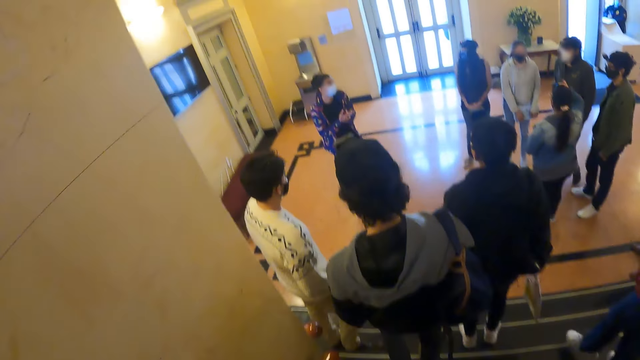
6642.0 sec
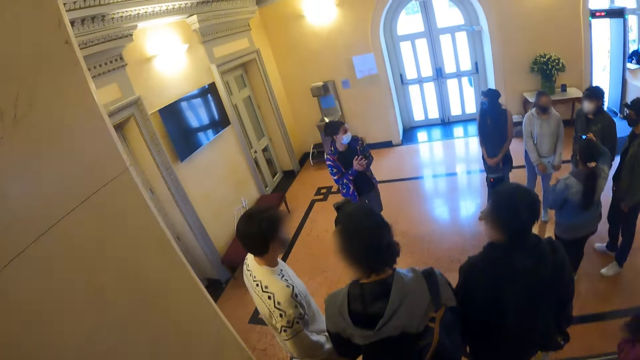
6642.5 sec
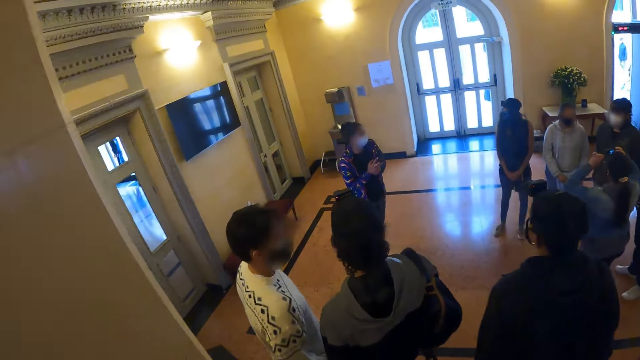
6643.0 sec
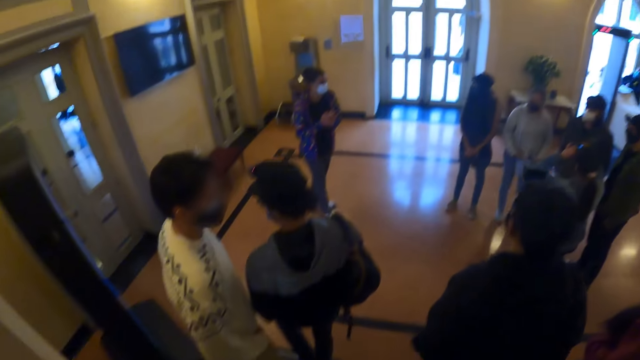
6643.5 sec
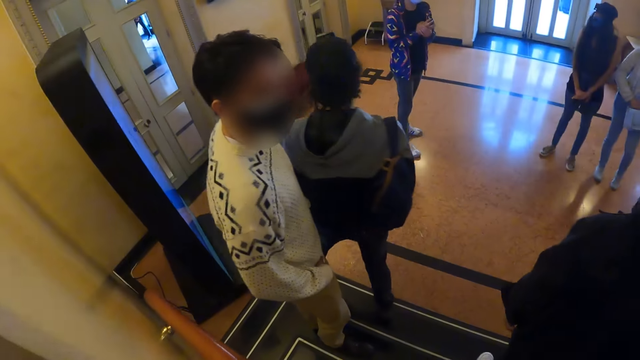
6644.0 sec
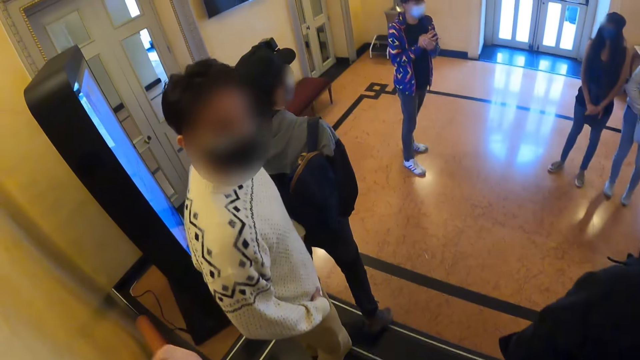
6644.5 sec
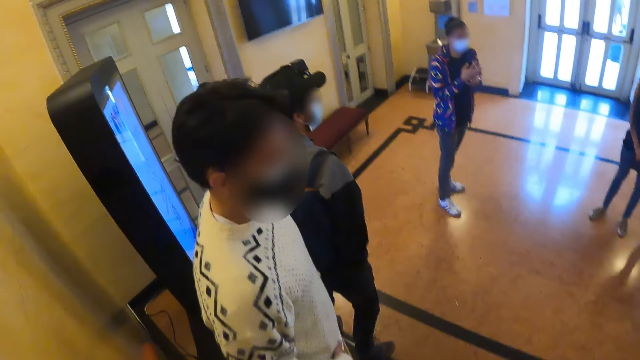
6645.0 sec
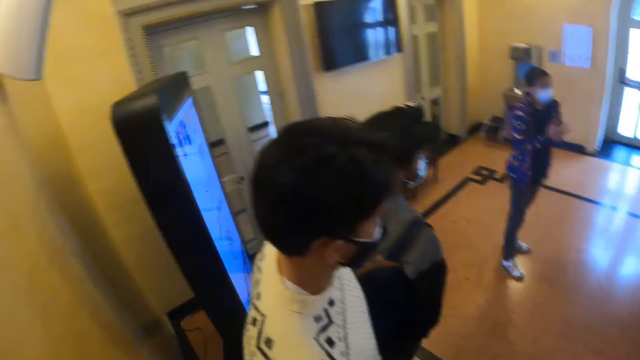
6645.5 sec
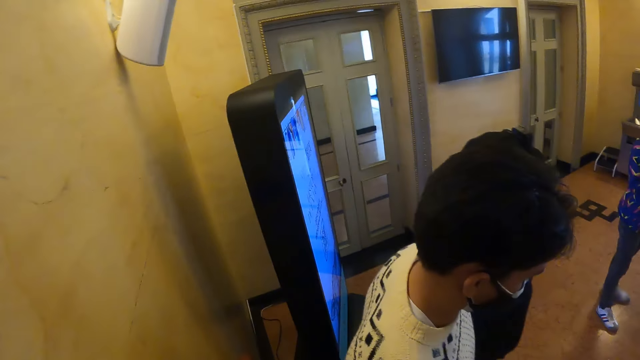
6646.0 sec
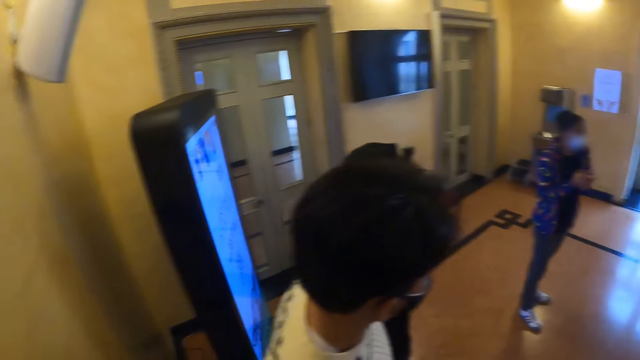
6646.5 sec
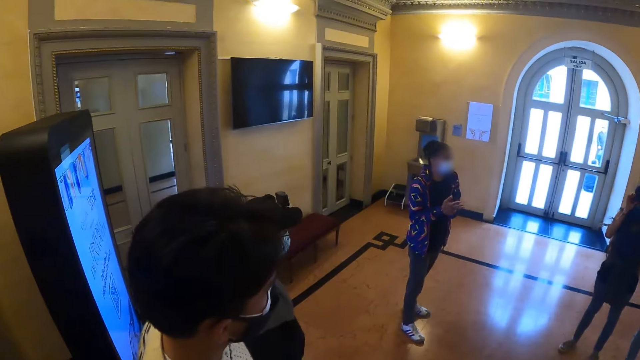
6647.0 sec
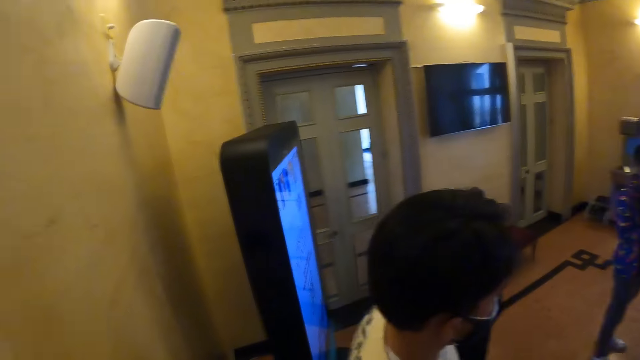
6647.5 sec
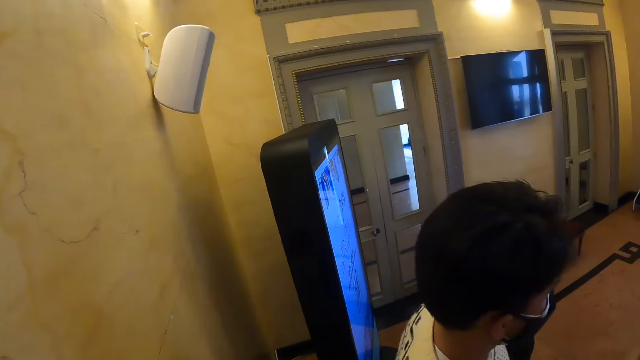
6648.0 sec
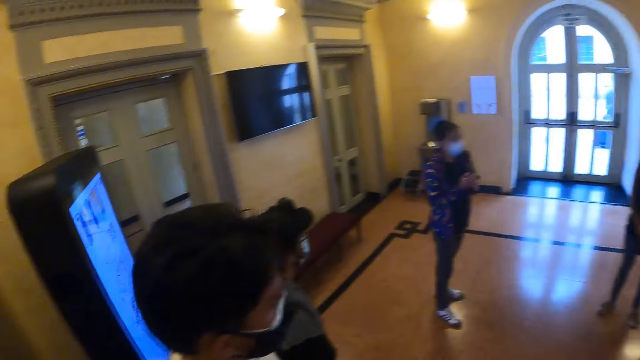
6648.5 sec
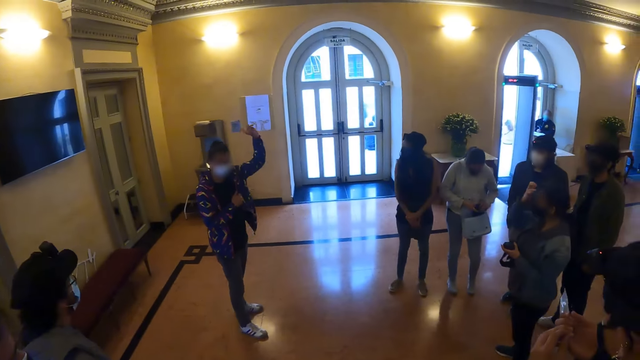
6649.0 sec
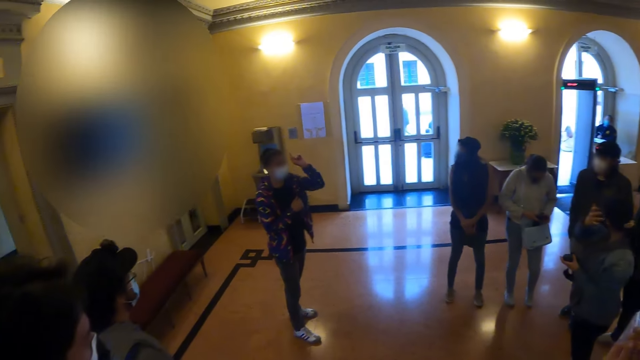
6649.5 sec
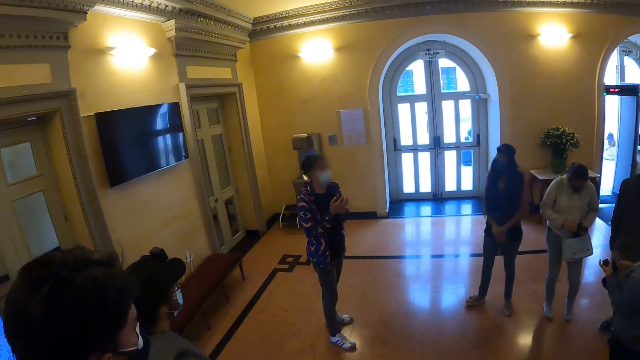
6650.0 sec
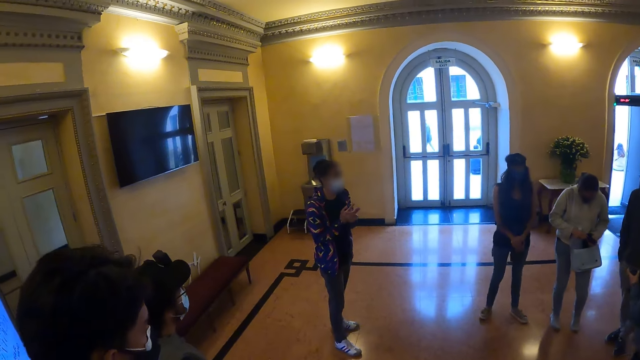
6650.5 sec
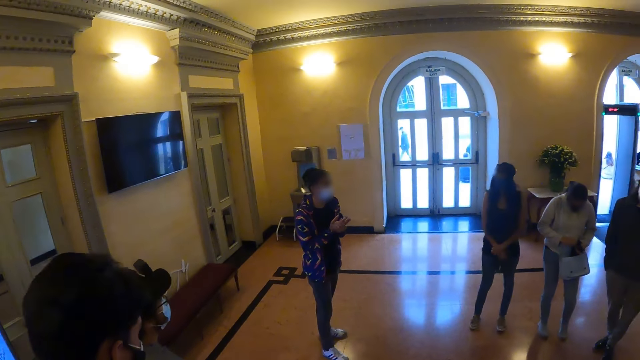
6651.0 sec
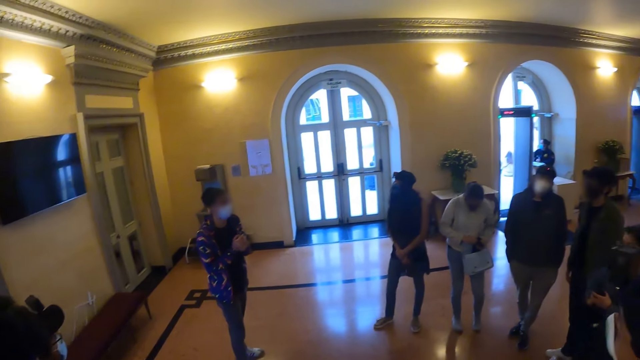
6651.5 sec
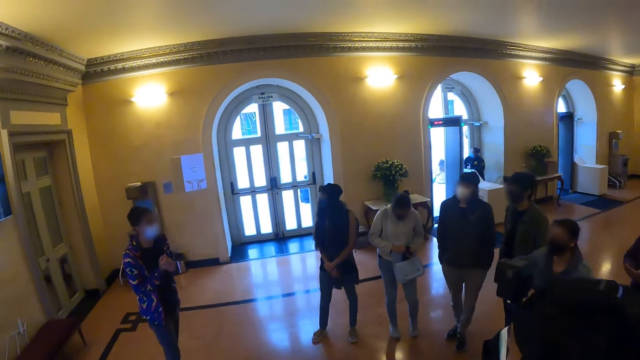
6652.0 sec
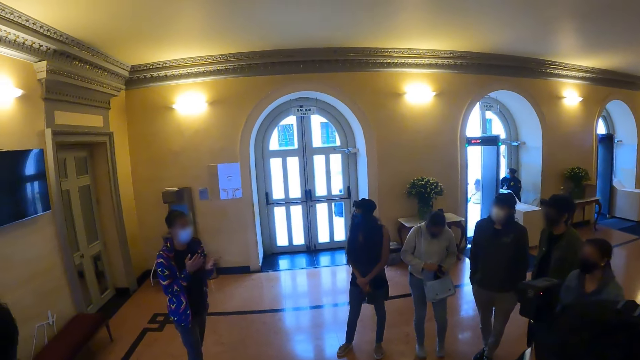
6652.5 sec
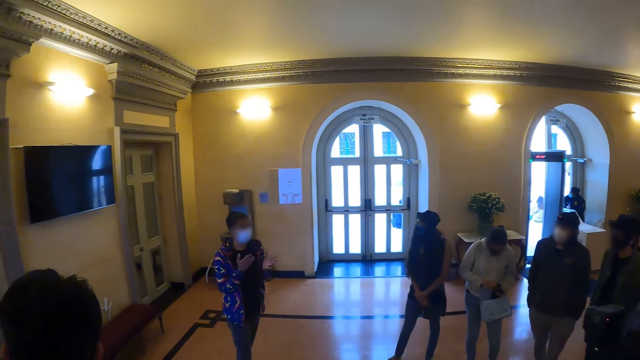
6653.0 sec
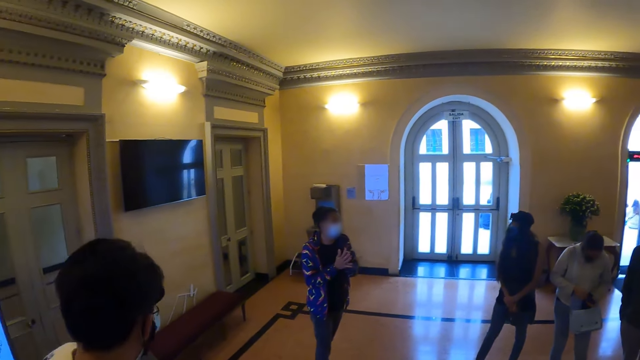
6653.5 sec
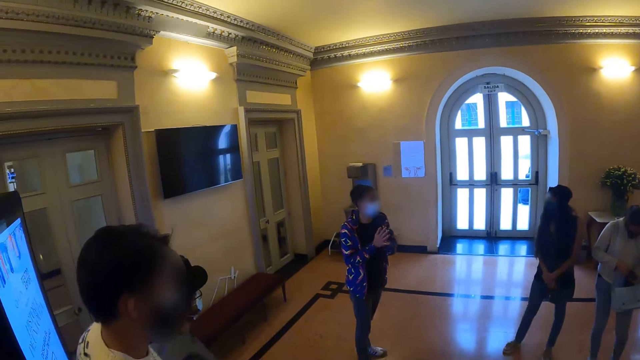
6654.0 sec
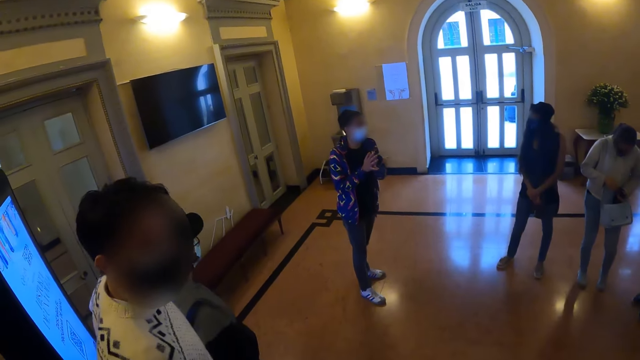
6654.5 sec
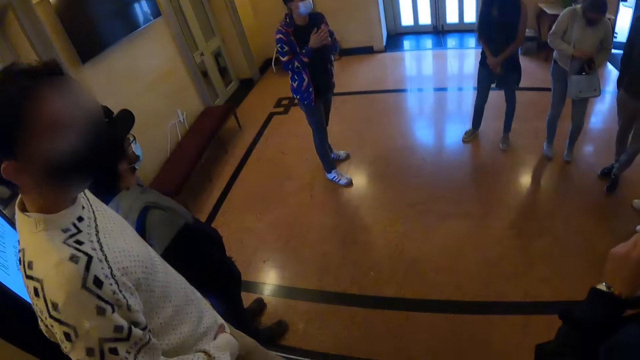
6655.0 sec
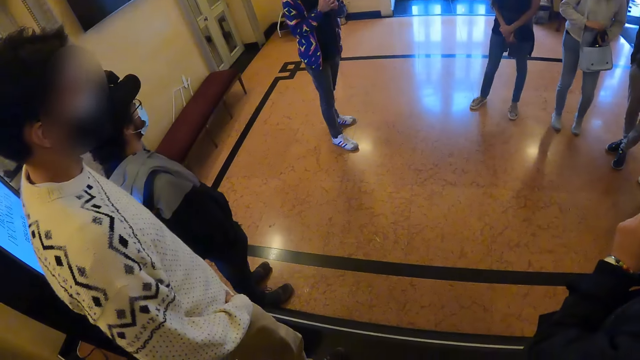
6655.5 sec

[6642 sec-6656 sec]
A man gestures his hands. The camera wearer stops. They look around the room. The man lifts his hand, drops his hand and holds his hands together.

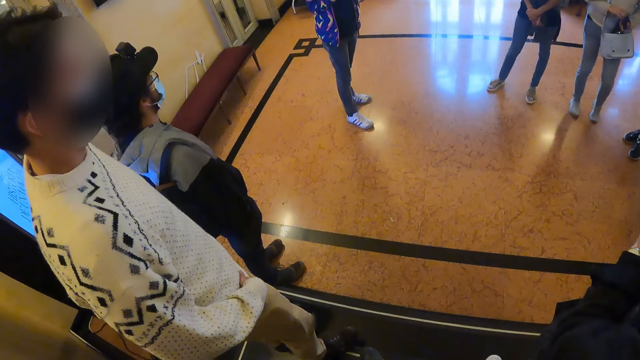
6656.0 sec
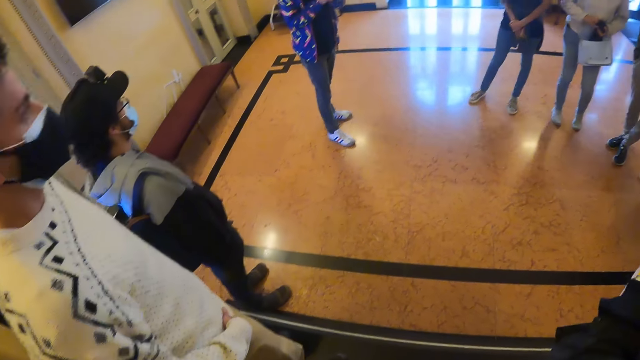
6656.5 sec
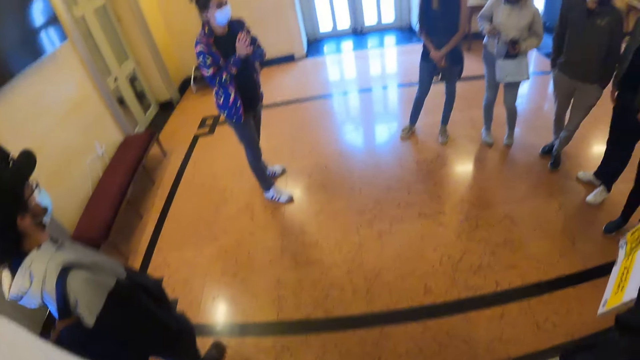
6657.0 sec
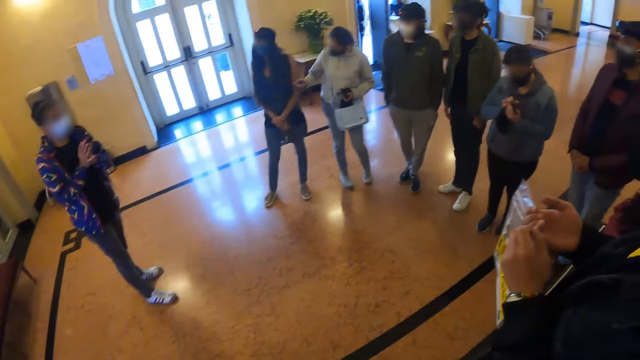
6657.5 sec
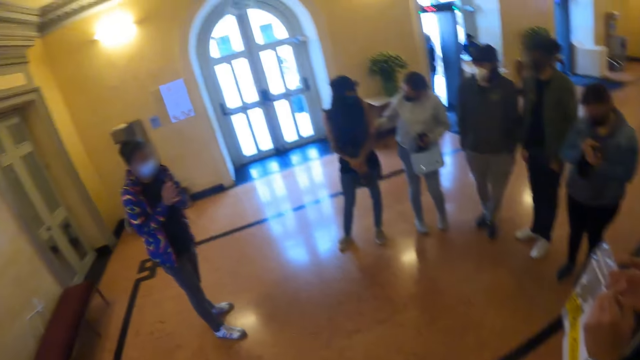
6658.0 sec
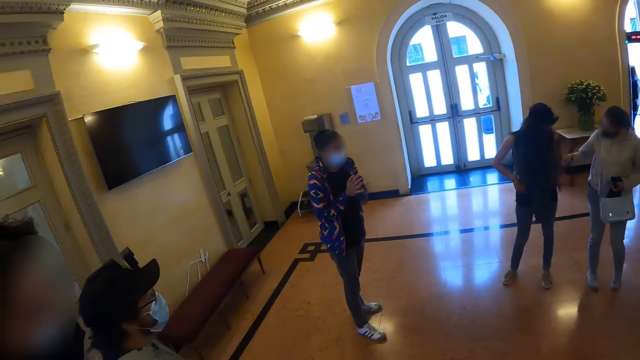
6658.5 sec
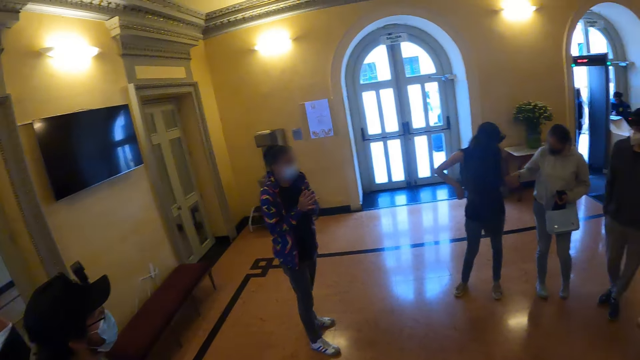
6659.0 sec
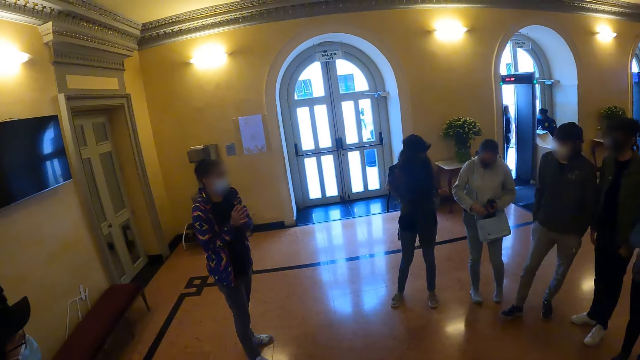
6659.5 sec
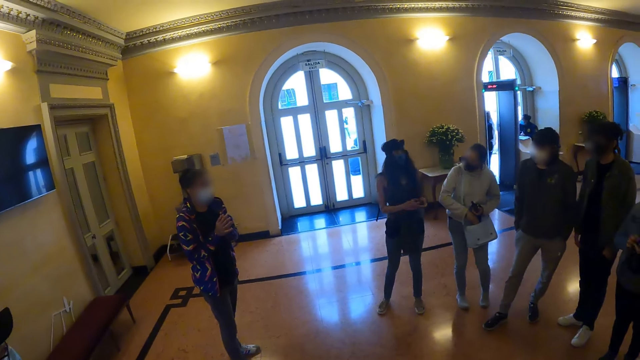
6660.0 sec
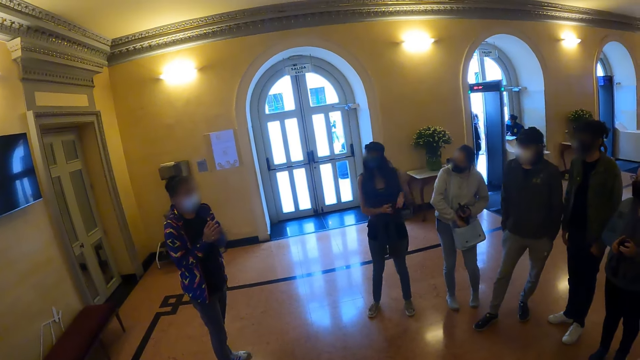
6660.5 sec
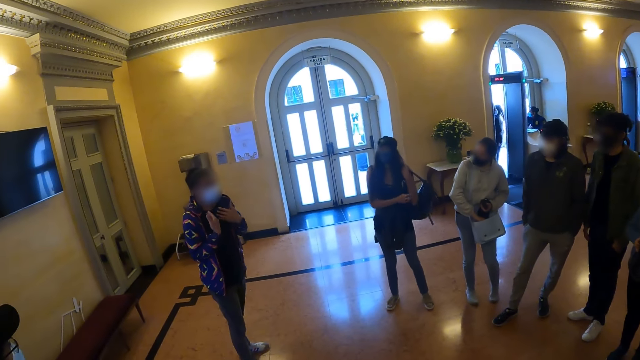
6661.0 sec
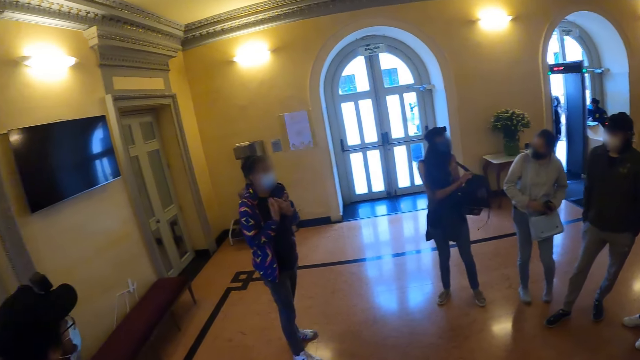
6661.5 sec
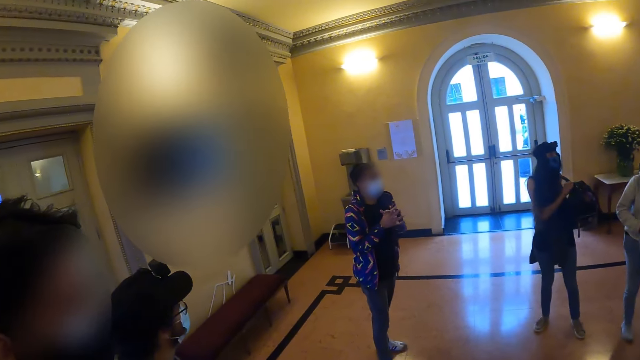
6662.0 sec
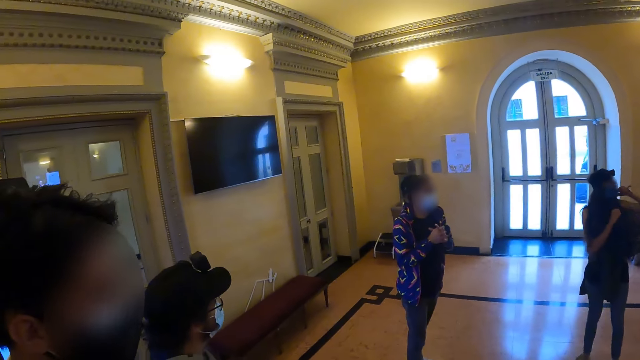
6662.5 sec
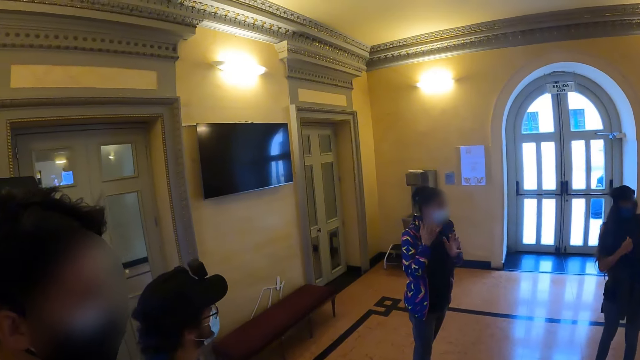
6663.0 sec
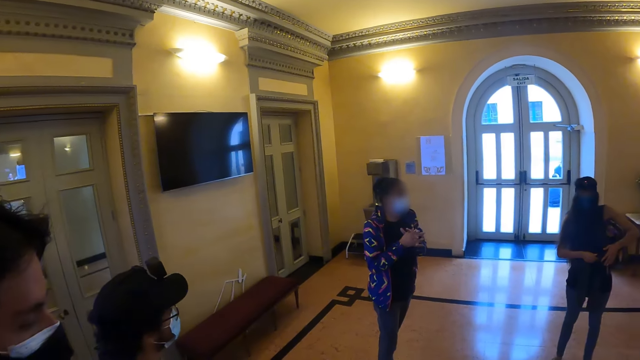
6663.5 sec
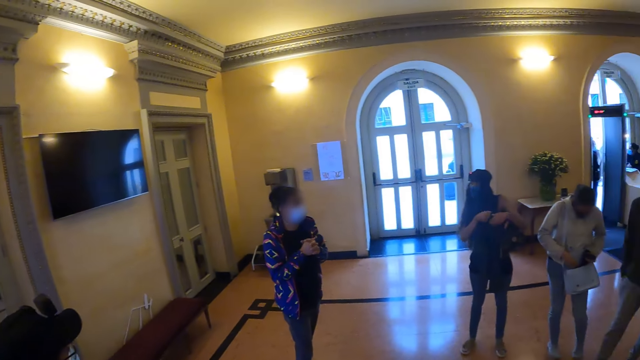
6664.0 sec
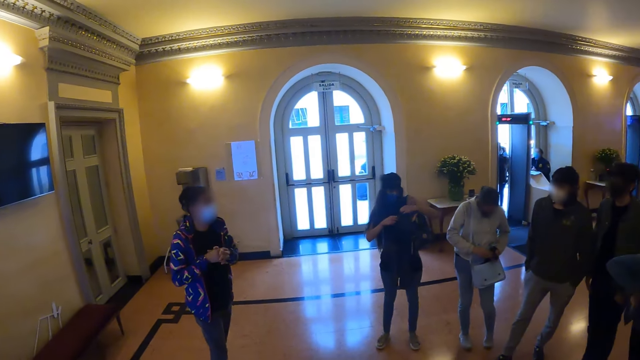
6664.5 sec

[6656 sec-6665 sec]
The camera wearer looks at the floor. They look around the room.
